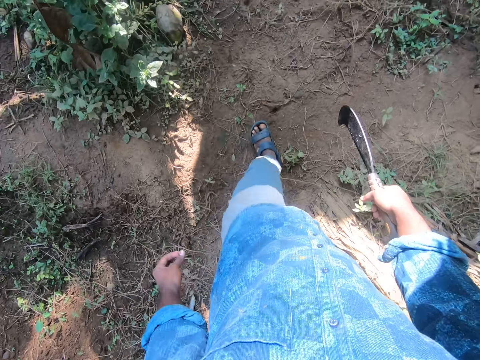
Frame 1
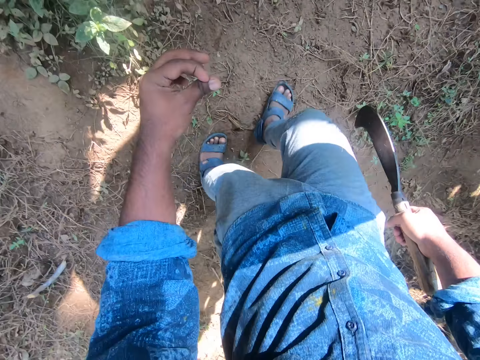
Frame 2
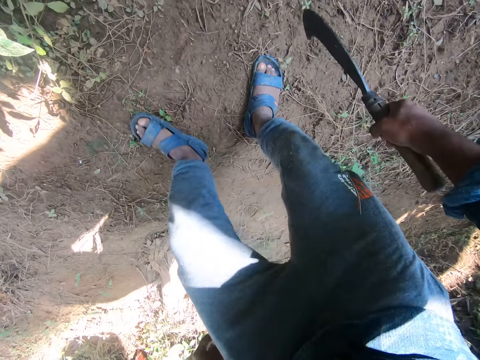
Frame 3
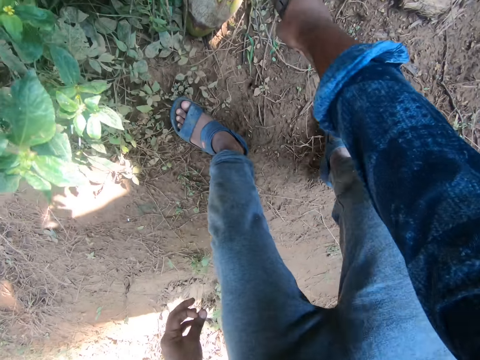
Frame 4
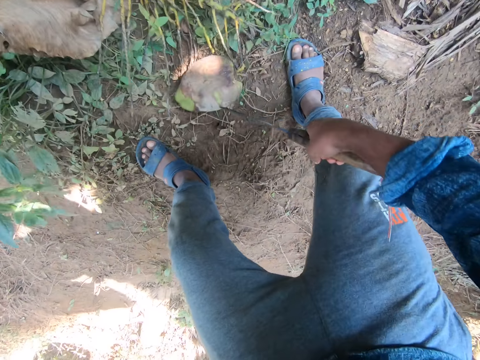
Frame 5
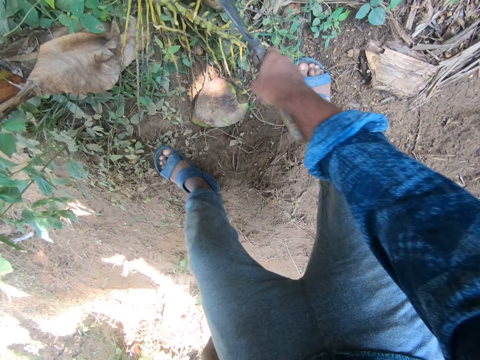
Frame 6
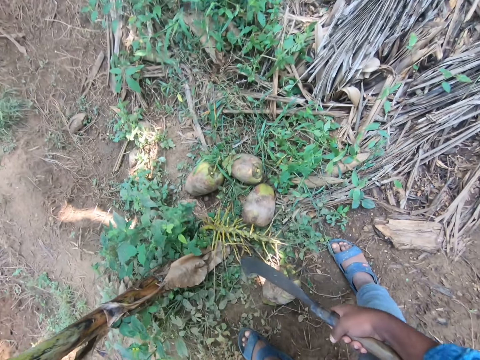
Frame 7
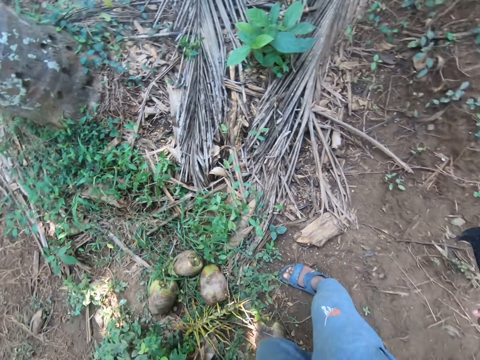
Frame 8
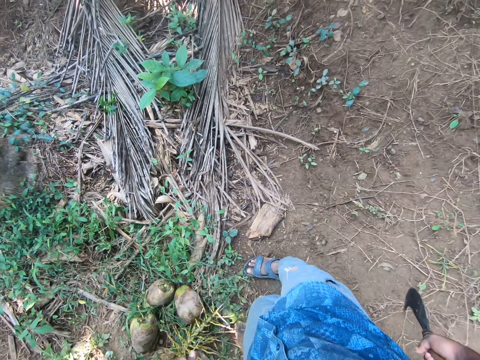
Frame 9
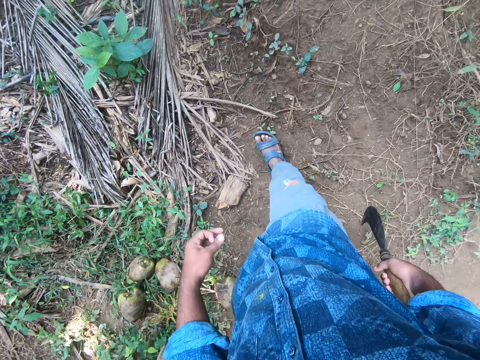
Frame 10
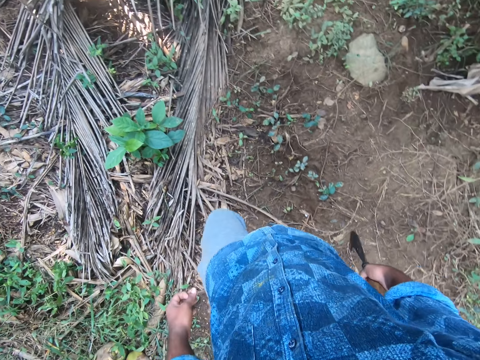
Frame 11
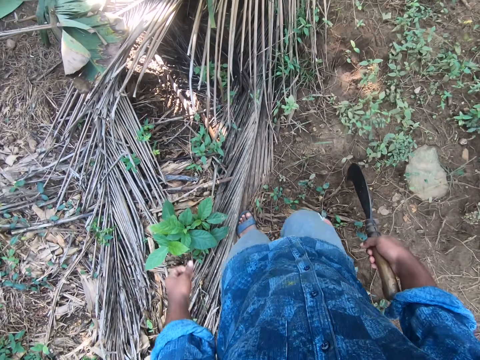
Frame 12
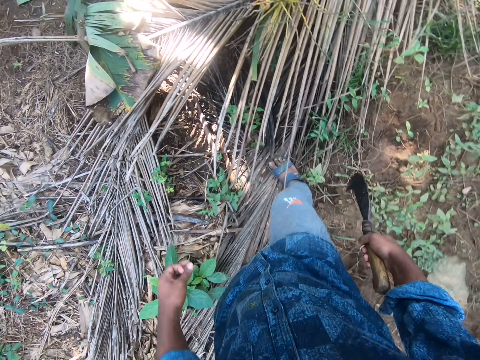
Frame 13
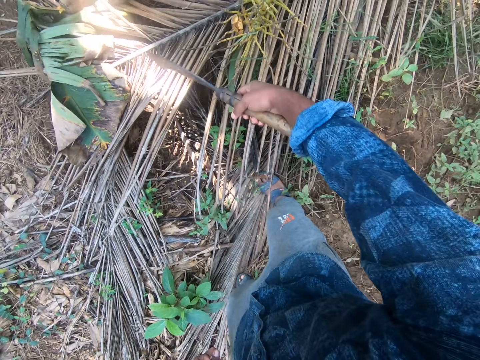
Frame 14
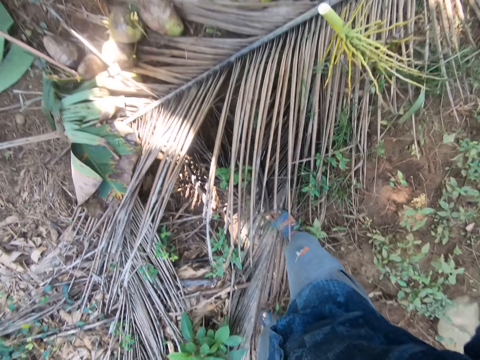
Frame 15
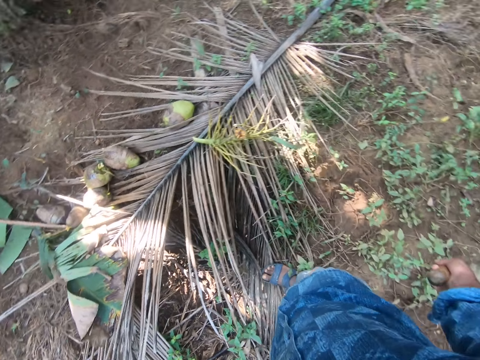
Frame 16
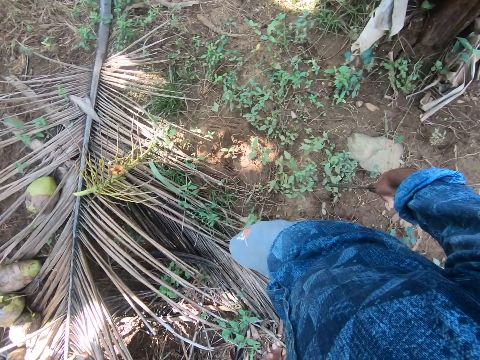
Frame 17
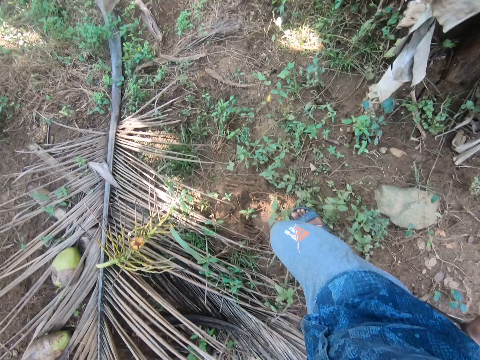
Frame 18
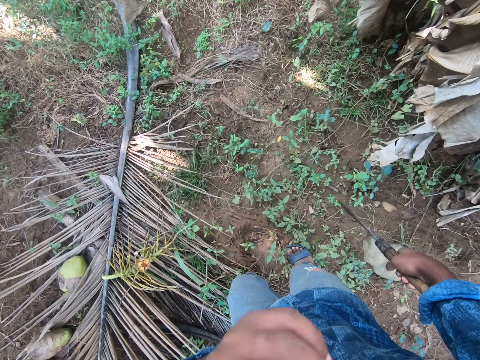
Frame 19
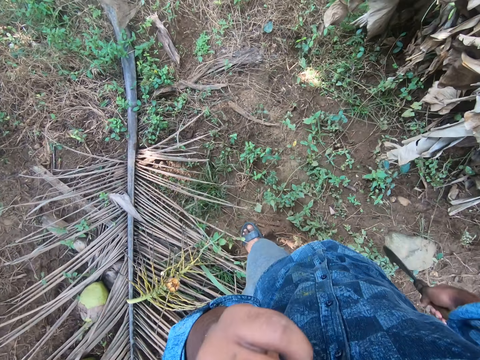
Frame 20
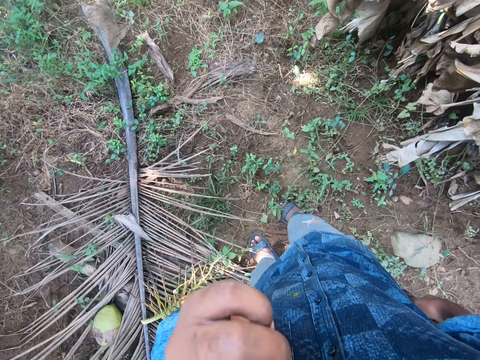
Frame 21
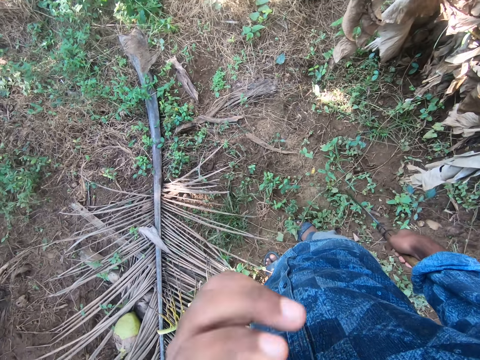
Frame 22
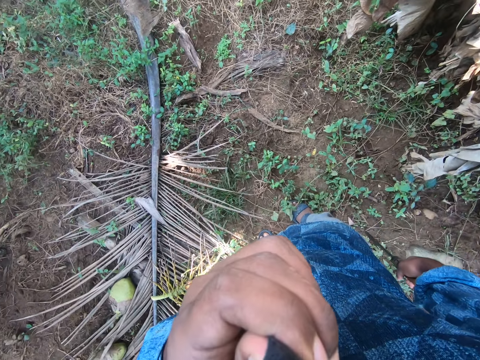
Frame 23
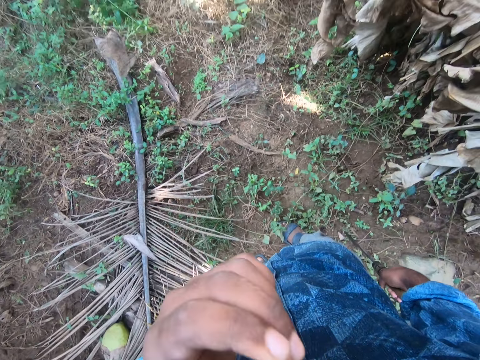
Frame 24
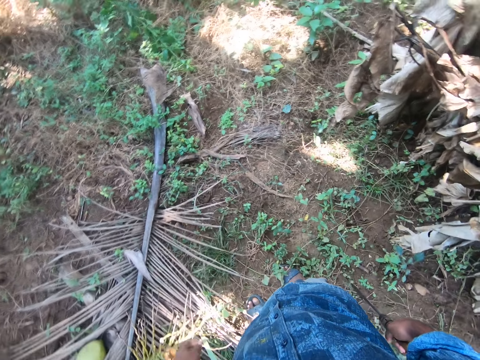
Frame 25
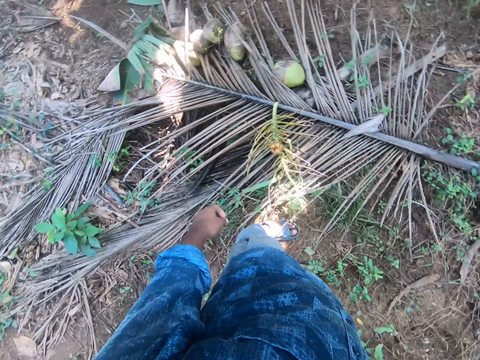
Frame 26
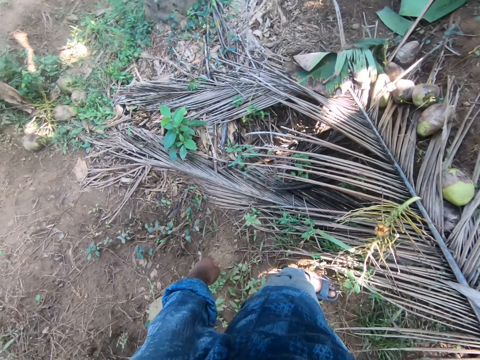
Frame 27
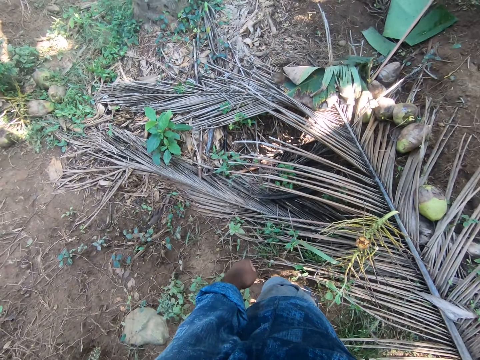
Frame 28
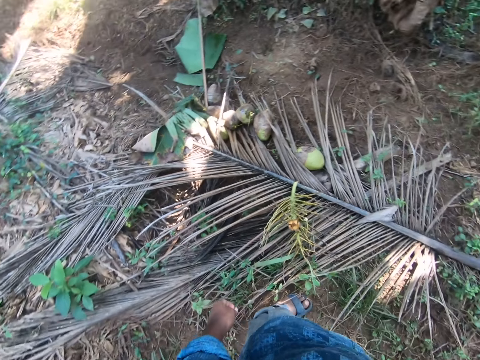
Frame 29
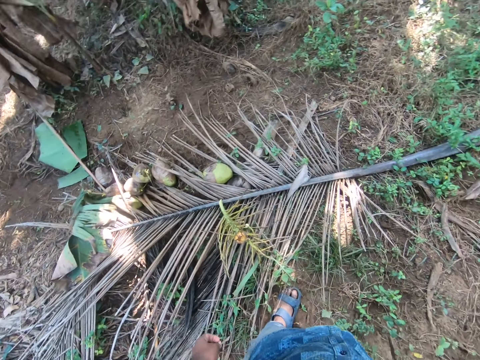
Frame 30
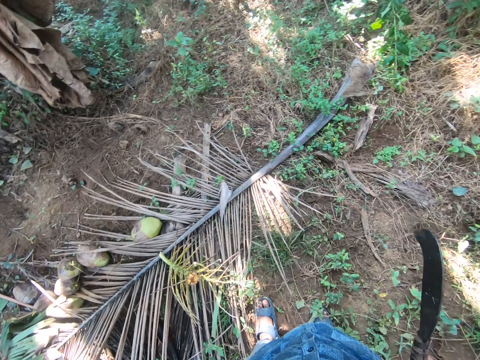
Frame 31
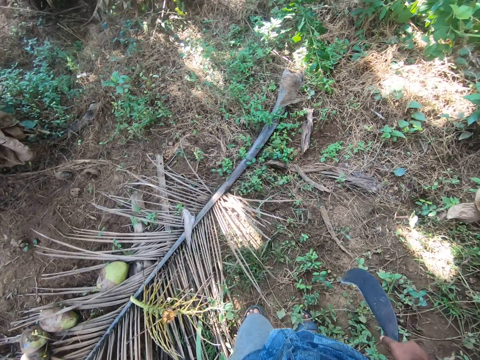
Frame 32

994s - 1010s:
The camera wearer bends the body. He moves a coconut on the floor with the sickle in his right hand. He nips the coconut pedicle on the ground with the sickle in his right hand. He hits the peduncle on the ground with the sickle in his right hand. He stares around. He walks around. He moves a coconut stalk on the ground with the sickle in his right hand. He stares around. He touches his face with his left hand. He stares around.

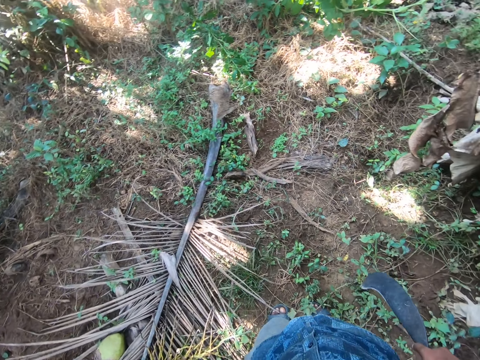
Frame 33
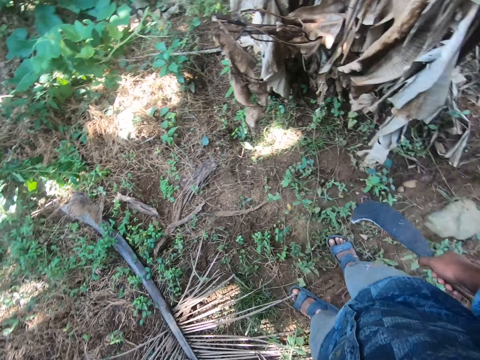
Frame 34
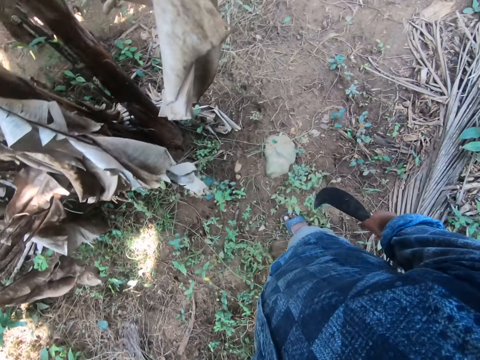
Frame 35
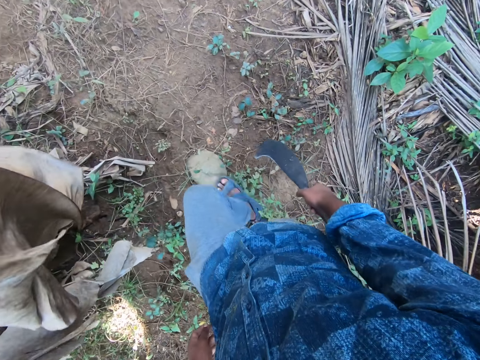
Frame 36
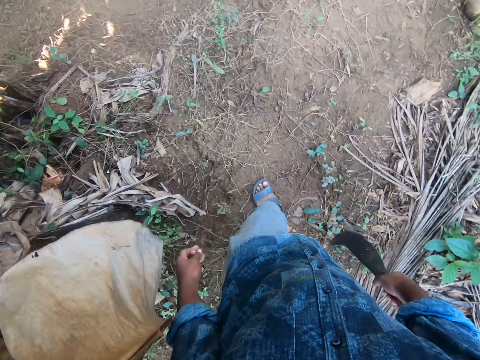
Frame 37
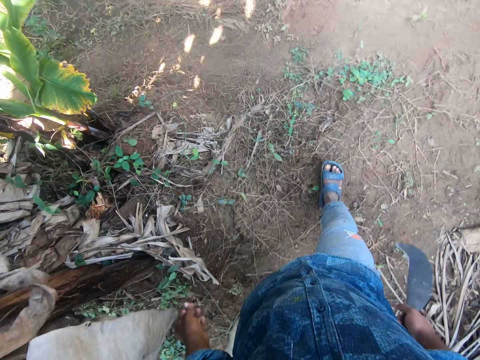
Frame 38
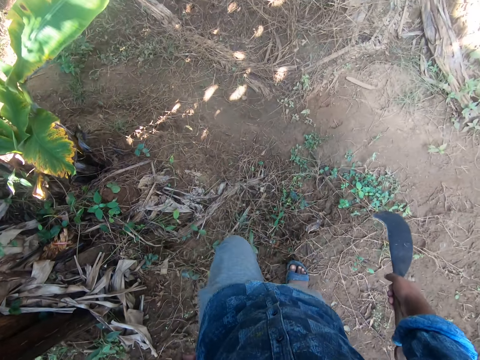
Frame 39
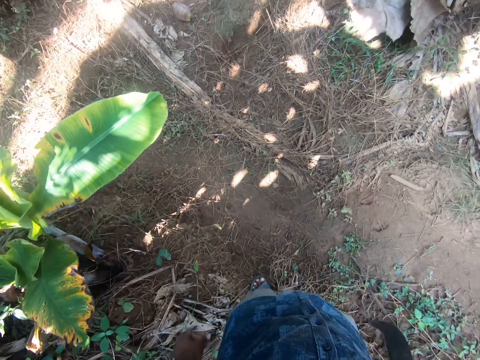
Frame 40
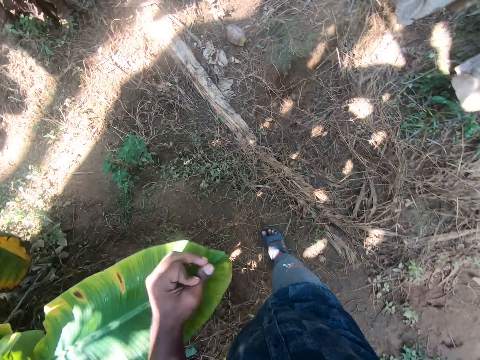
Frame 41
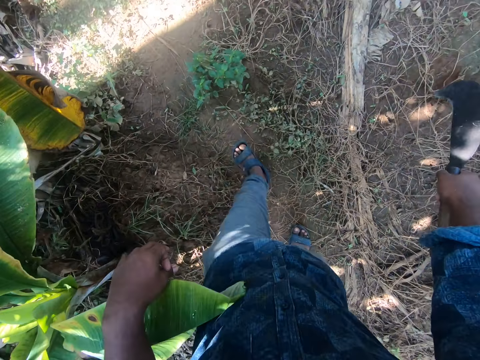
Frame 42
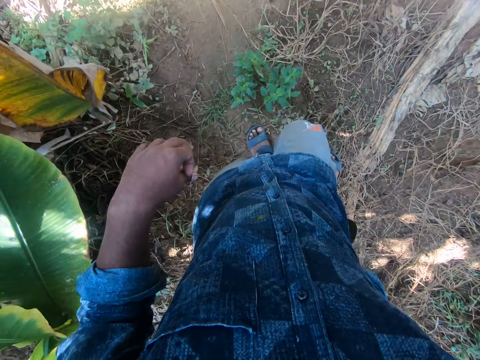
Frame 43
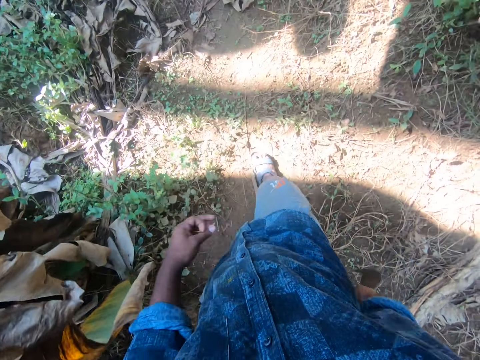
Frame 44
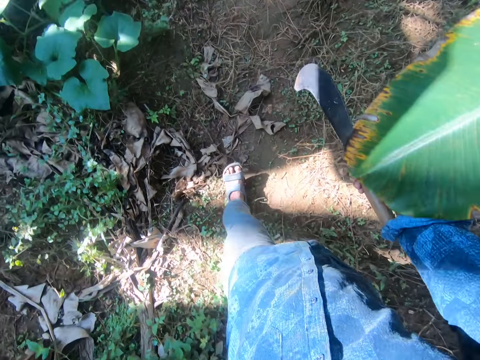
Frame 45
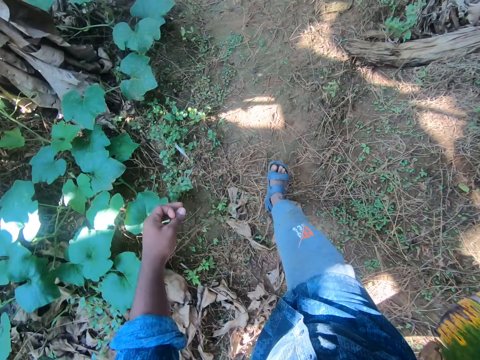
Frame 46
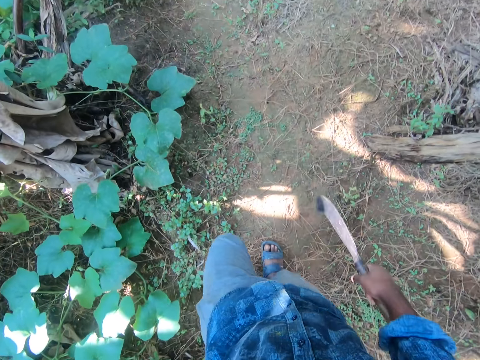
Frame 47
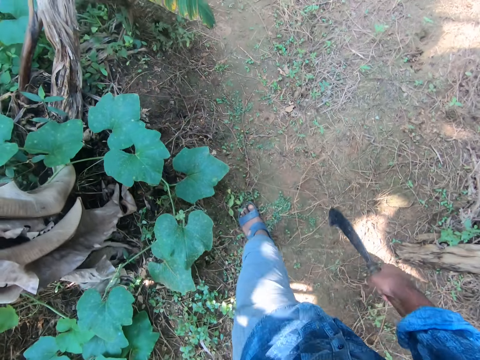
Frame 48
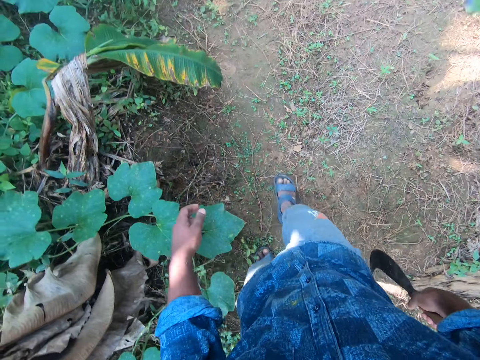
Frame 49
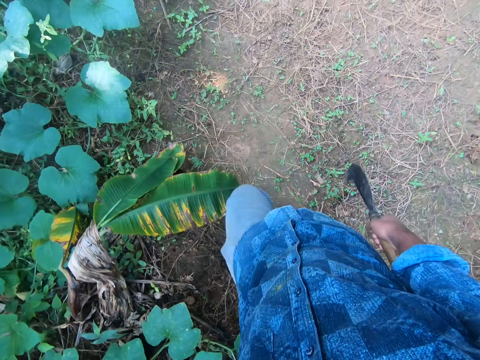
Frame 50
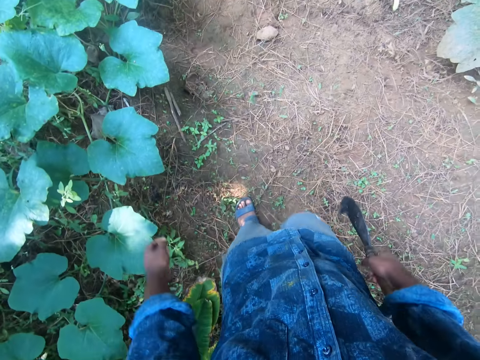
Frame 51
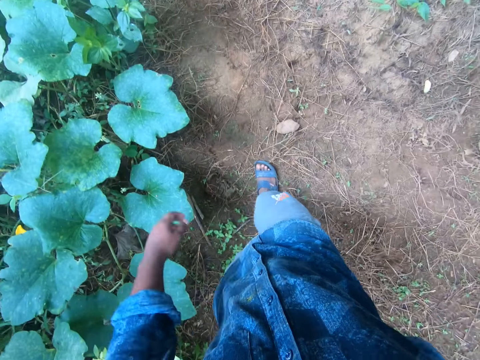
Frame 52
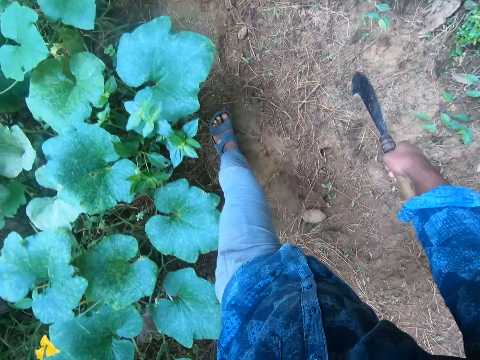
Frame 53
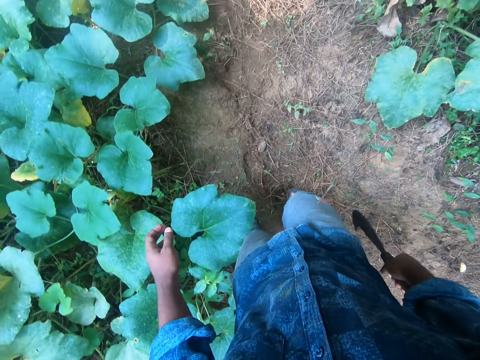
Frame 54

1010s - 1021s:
The camera wearer walks around.
